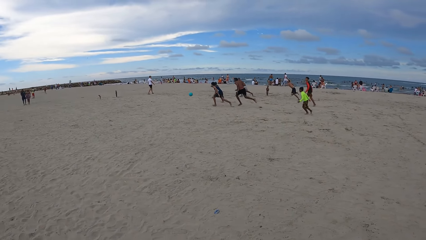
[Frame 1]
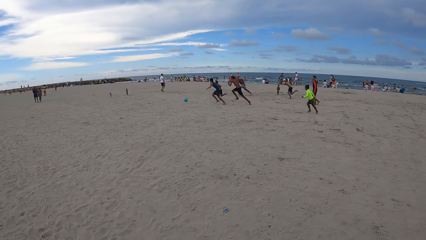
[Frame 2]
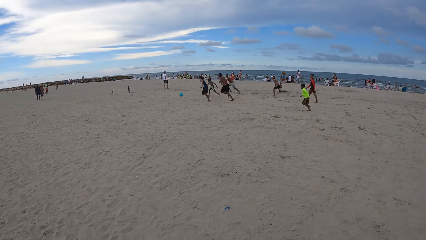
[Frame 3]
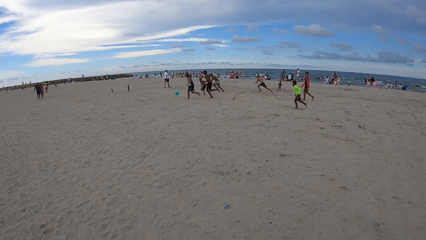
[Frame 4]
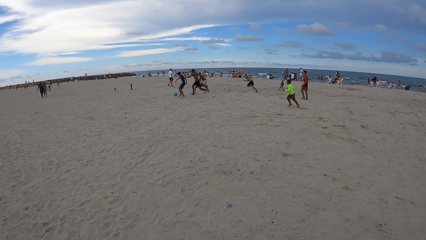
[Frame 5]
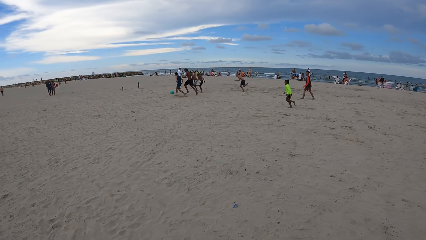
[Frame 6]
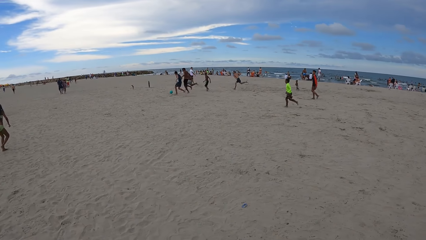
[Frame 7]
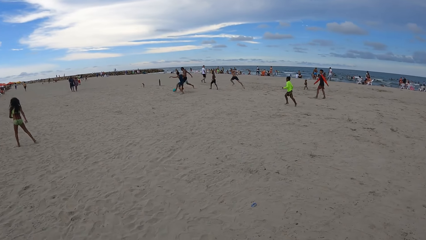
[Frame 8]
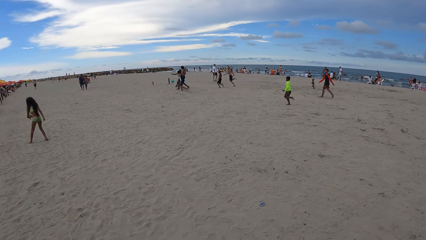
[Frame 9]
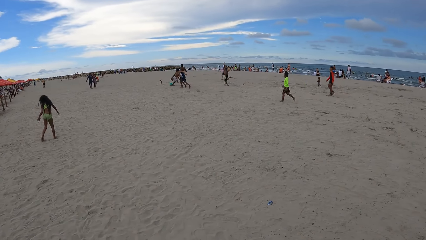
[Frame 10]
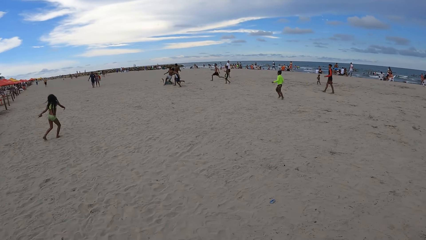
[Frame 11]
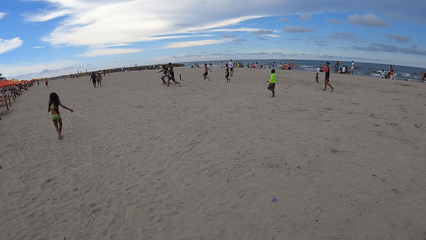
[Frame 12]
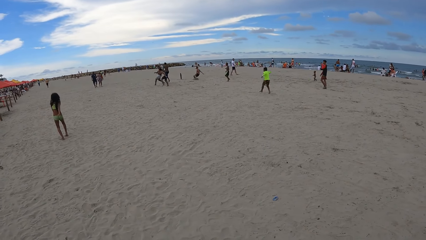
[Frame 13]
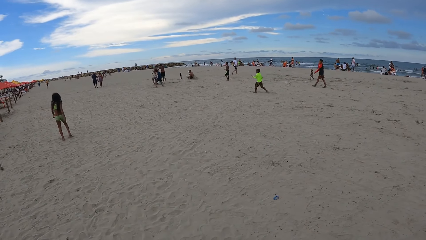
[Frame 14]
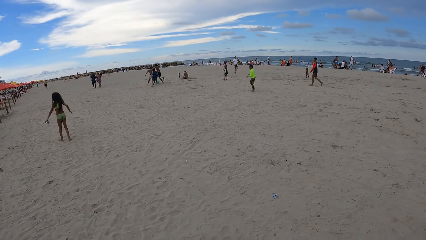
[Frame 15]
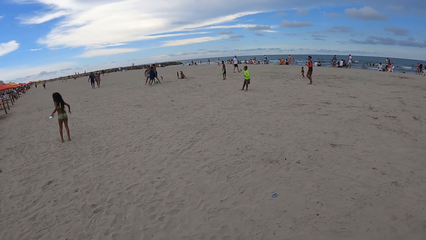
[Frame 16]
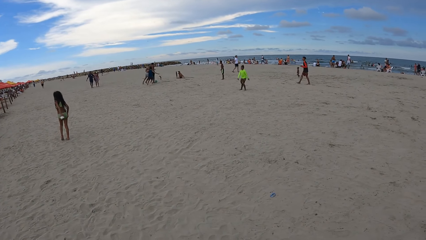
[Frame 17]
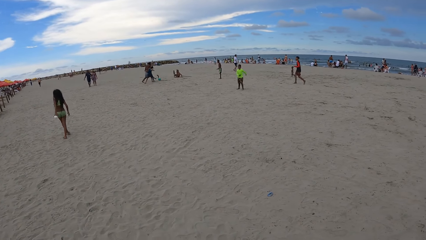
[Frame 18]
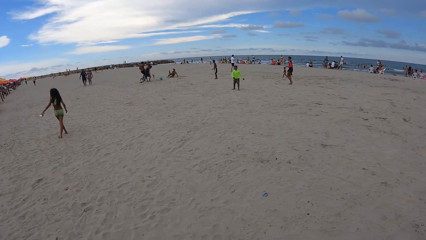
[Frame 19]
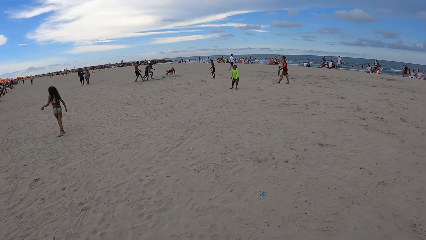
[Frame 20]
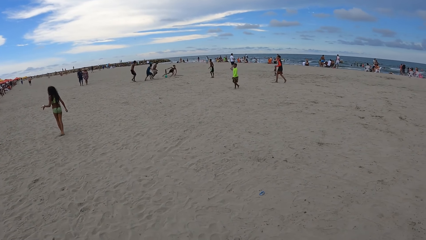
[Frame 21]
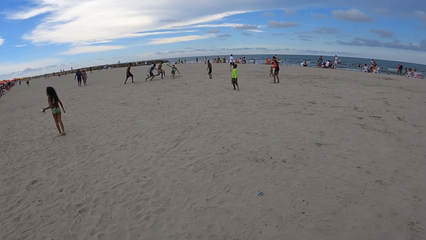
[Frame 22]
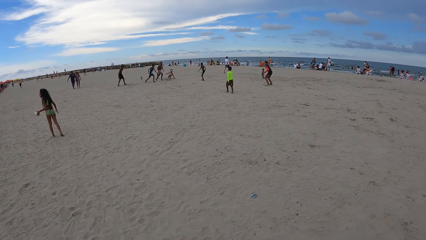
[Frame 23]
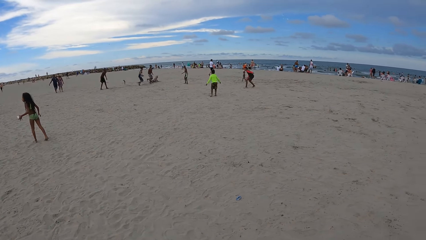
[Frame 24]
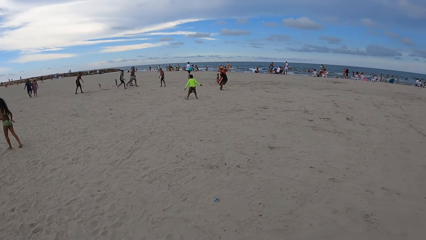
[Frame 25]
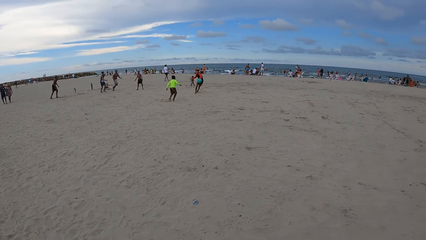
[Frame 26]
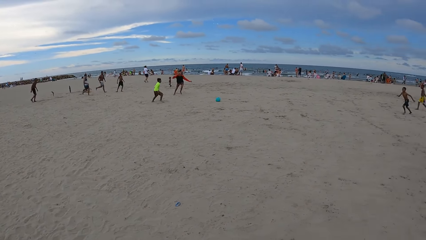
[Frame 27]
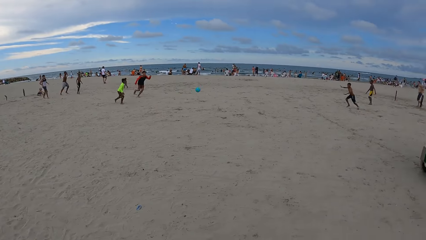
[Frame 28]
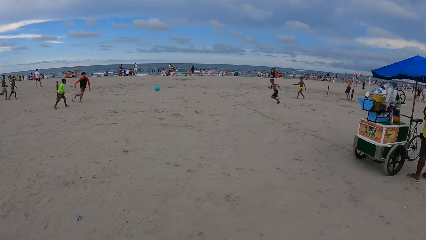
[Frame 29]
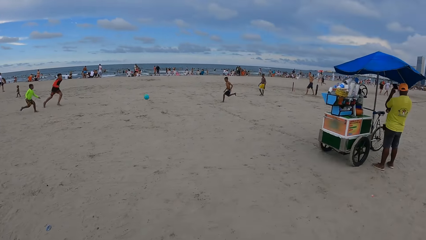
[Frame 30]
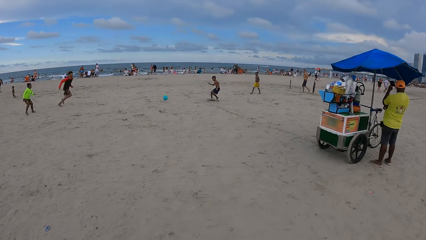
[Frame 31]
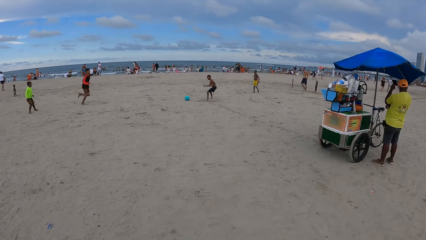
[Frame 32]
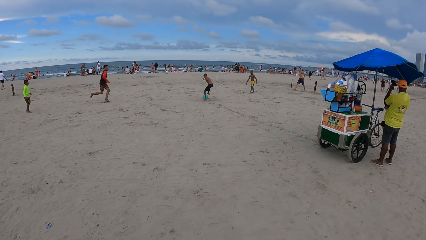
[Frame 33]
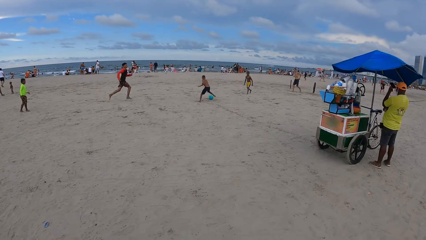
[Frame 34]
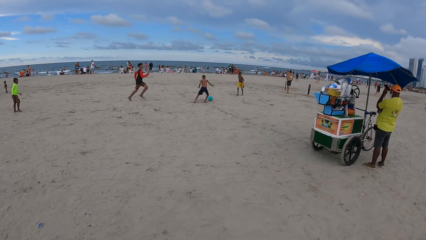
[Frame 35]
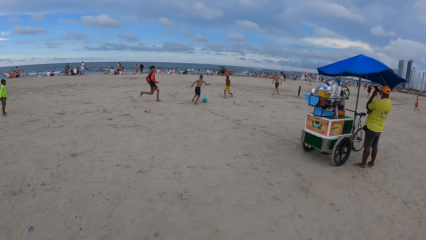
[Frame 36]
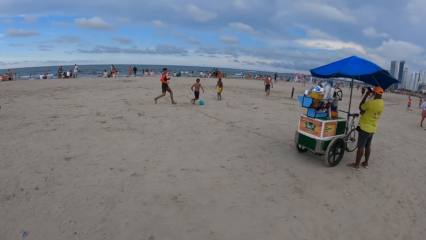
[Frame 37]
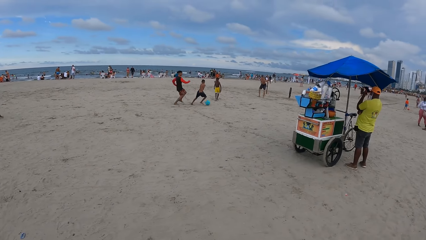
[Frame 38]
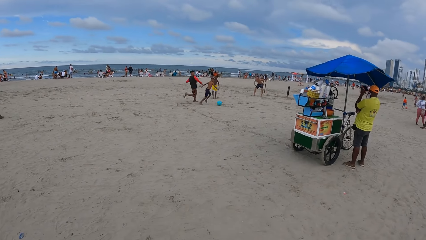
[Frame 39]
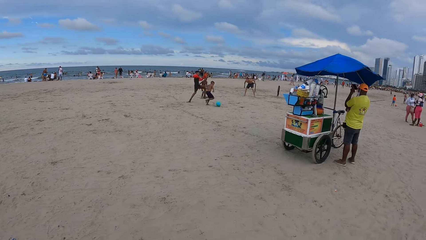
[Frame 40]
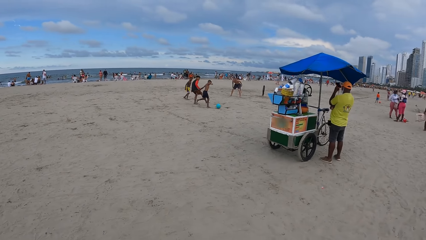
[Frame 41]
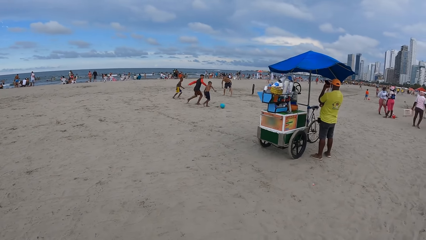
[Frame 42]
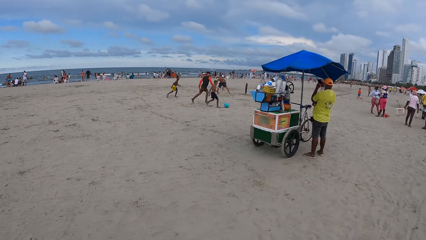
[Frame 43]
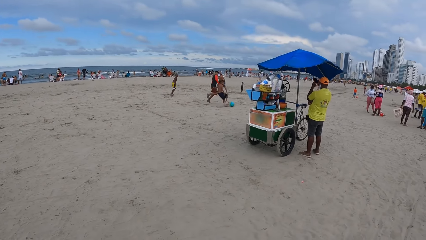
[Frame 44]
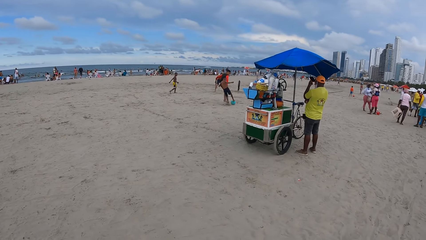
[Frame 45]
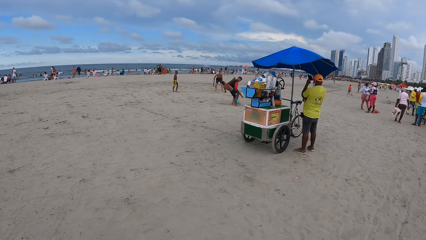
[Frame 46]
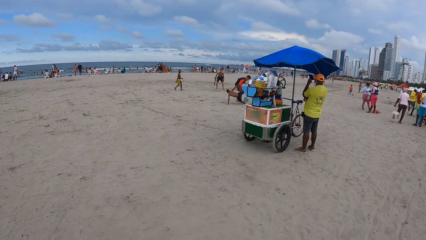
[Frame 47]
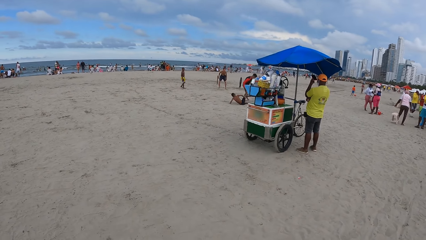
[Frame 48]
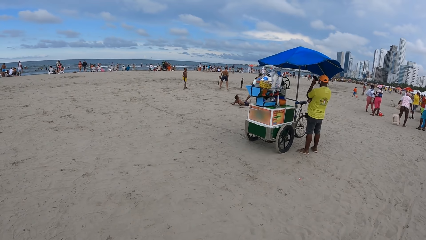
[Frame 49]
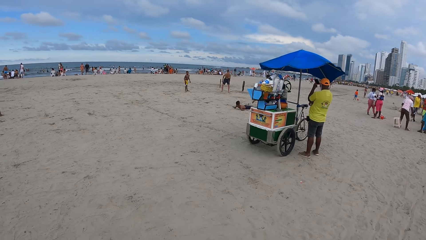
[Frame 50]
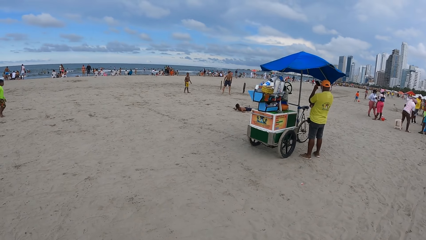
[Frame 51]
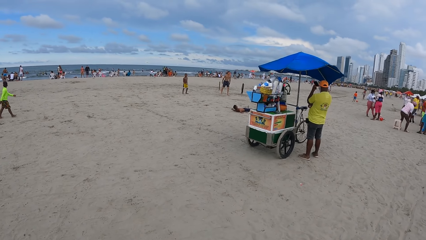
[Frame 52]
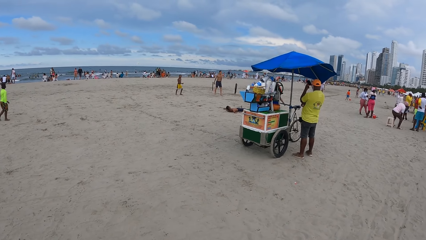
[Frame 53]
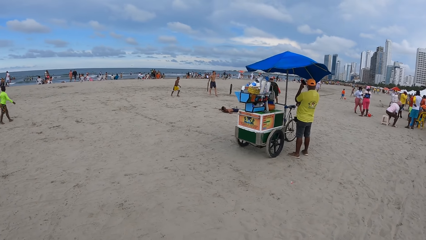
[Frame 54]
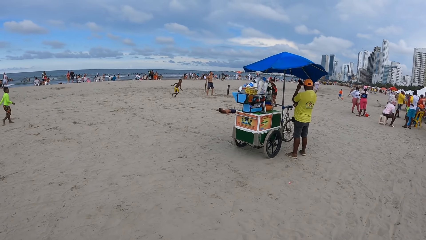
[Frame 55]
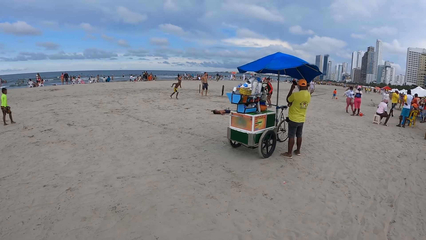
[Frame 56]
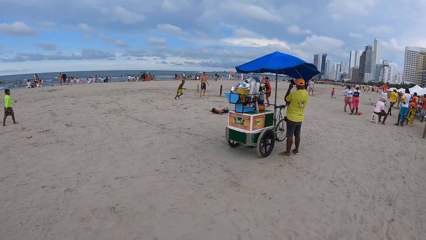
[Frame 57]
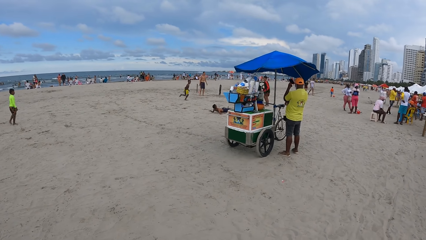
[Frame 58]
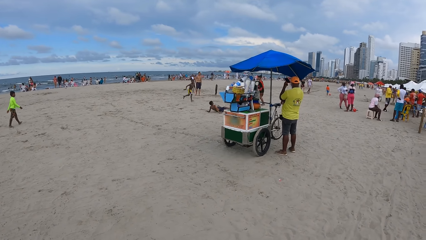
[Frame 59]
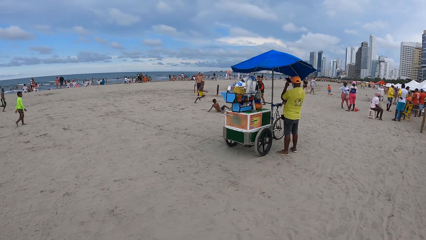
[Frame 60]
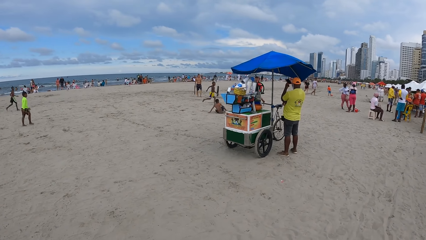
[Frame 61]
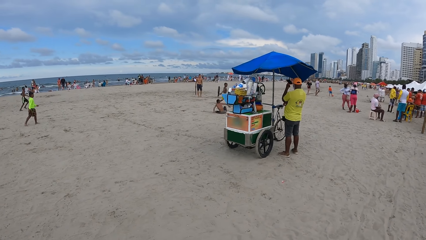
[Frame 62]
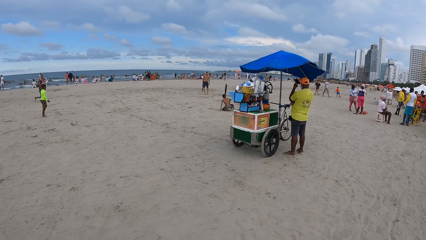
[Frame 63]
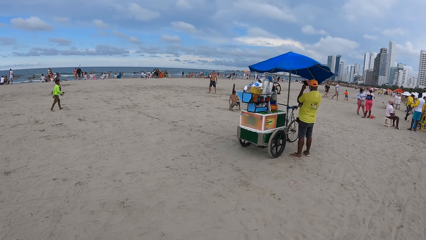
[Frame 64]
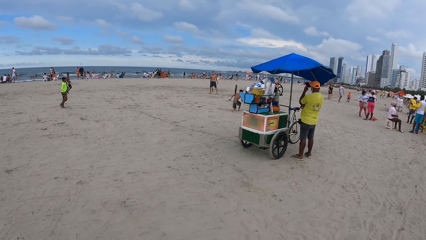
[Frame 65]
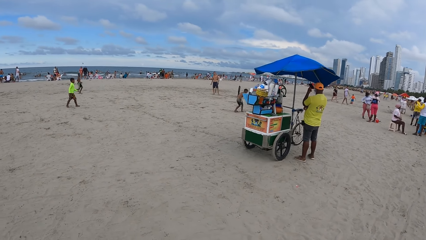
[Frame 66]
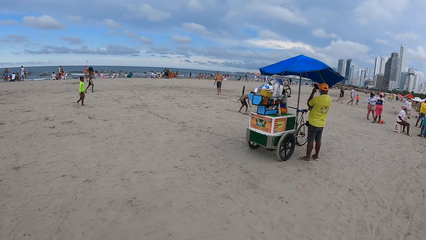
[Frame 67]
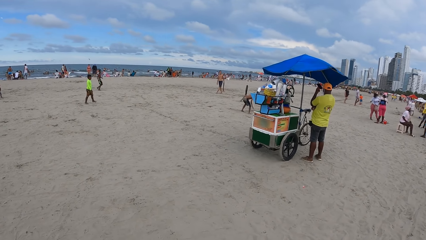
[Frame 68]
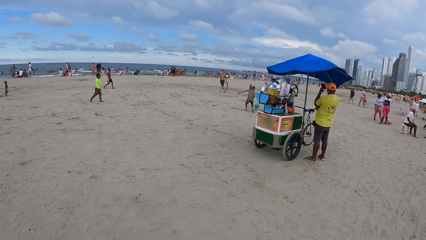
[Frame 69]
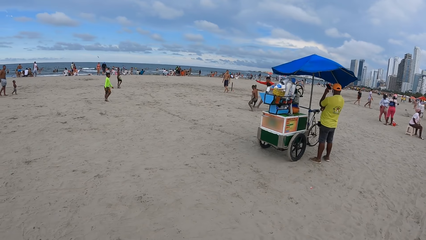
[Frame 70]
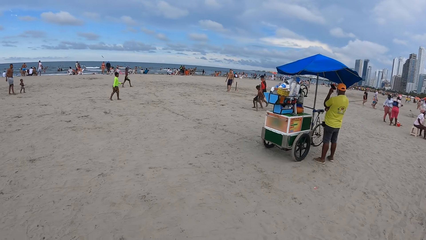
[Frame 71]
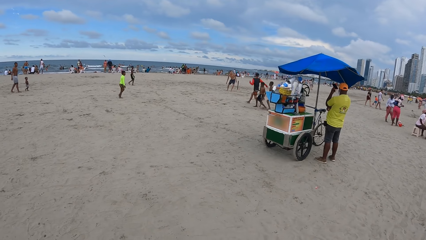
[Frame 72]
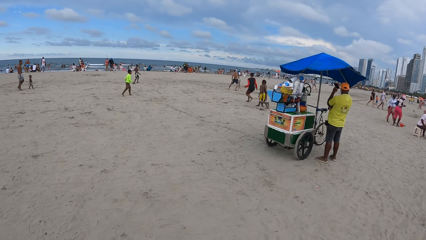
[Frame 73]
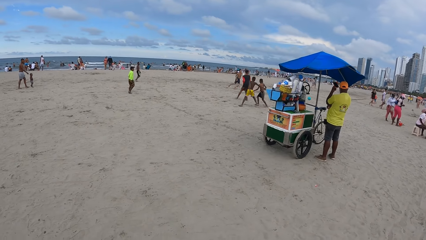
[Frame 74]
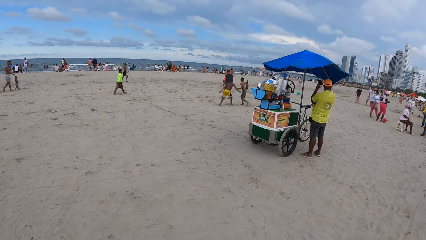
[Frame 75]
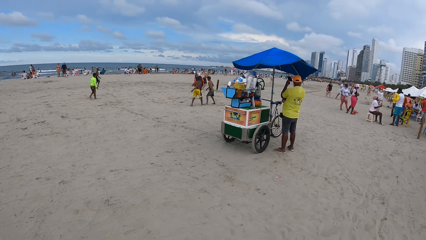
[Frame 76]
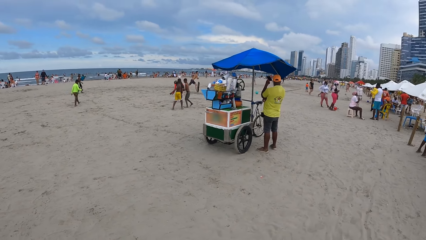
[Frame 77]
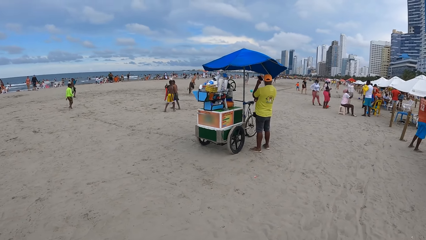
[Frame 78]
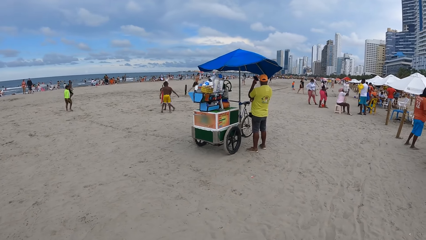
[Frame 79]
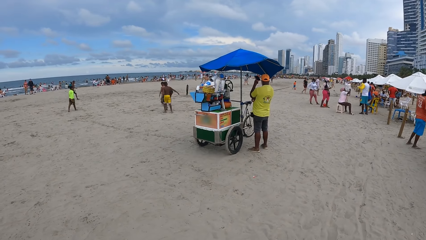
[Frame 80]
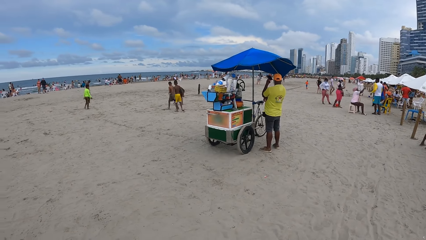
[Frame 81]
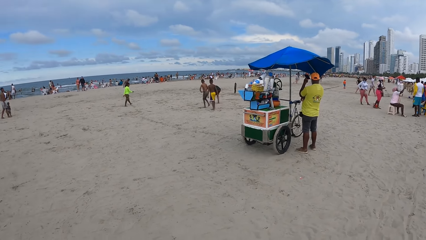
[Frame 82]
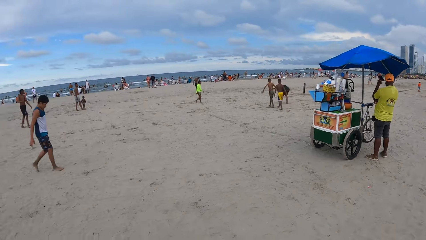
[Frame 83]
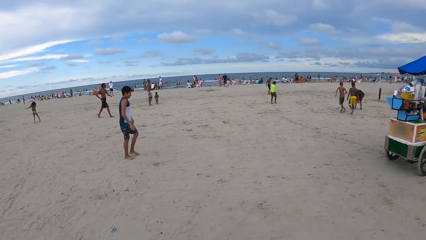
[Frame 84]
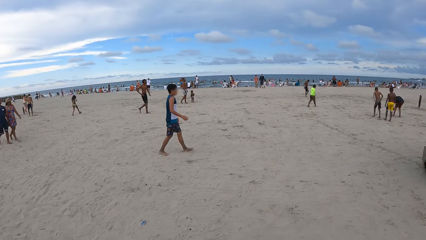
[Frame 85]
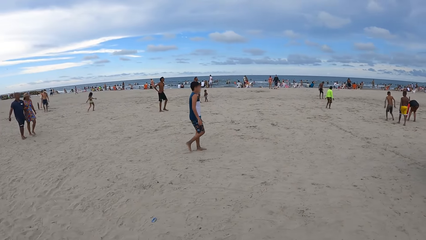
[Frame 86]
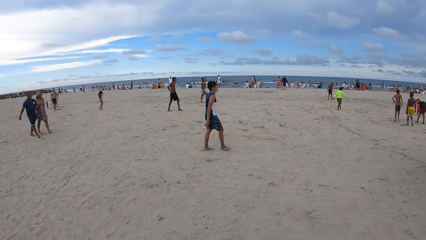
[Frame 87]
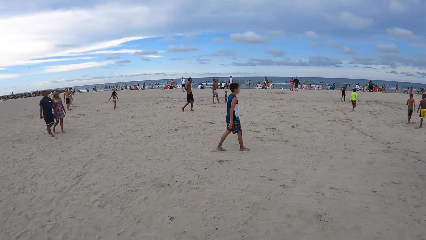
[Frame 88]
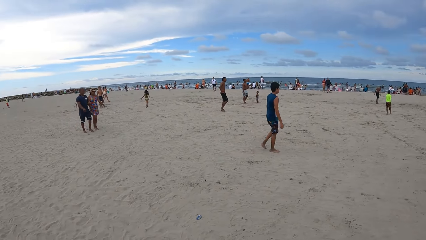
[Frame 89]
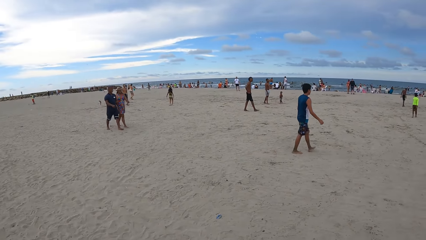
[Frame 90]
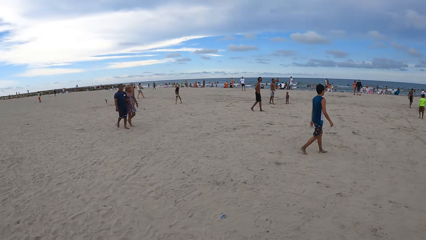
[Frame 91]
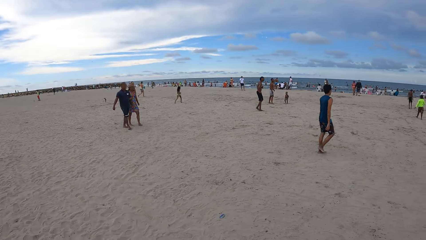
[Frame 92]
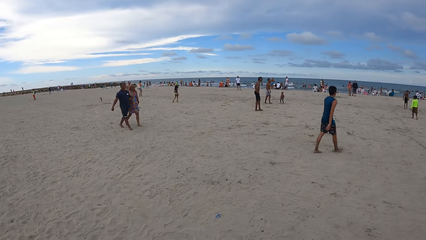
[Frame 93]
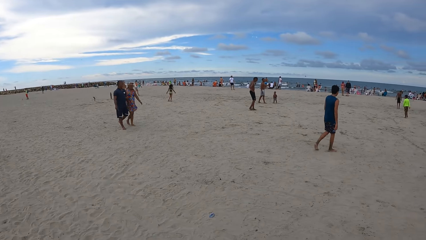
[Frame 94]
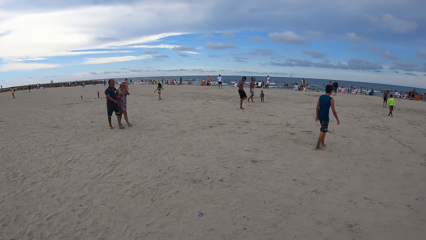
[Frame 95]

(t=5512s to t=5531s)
The camera wearer looks around repeatedly.
